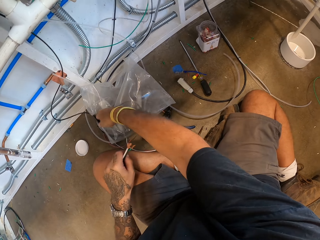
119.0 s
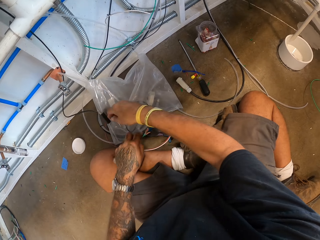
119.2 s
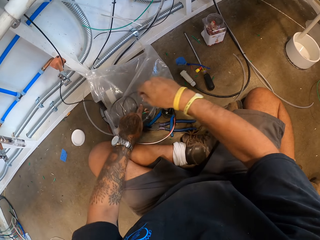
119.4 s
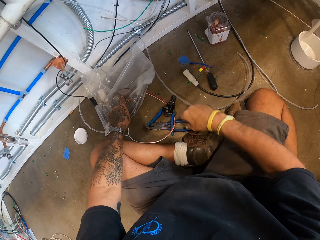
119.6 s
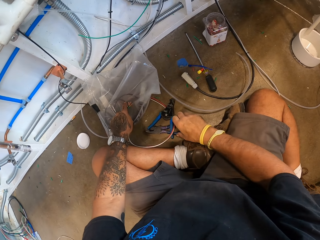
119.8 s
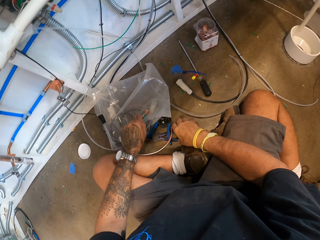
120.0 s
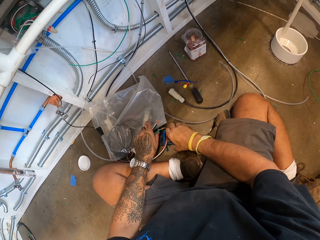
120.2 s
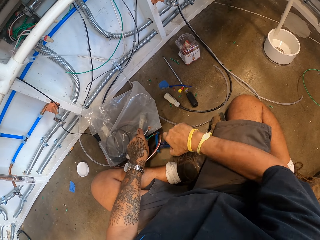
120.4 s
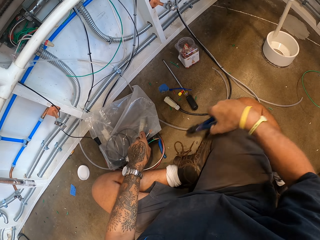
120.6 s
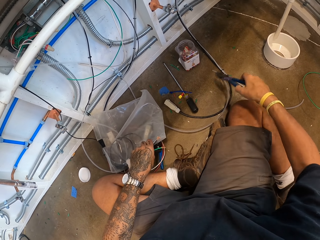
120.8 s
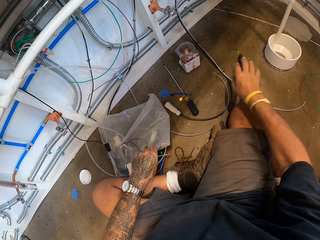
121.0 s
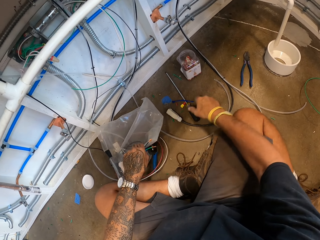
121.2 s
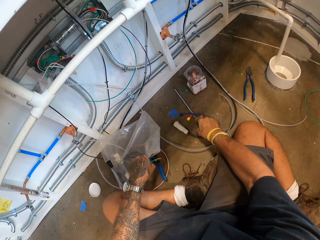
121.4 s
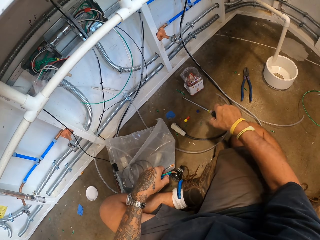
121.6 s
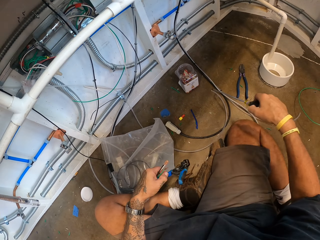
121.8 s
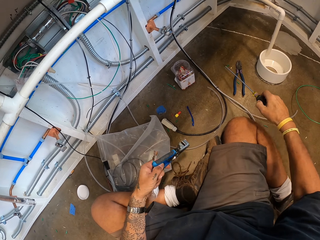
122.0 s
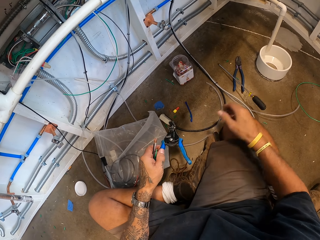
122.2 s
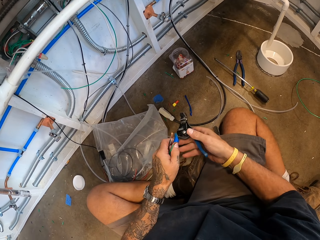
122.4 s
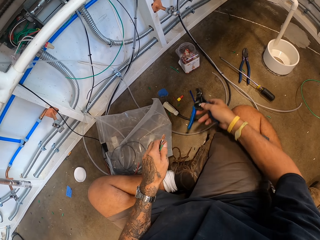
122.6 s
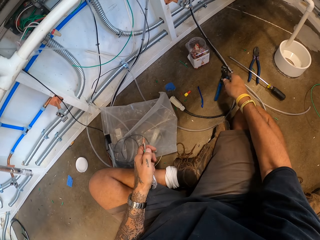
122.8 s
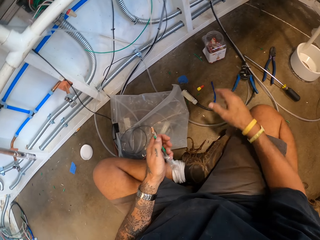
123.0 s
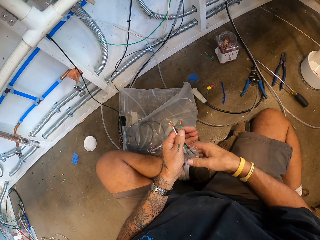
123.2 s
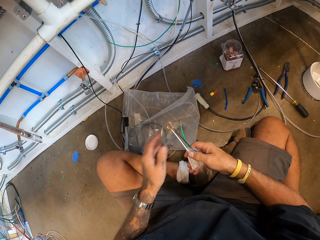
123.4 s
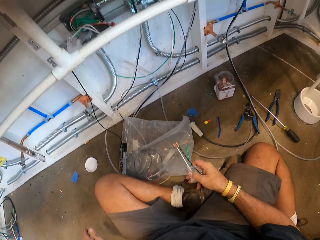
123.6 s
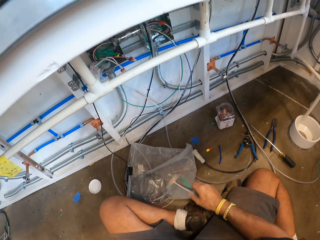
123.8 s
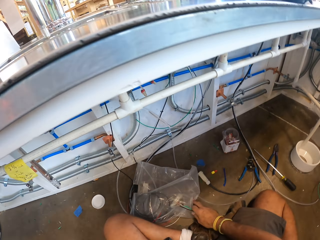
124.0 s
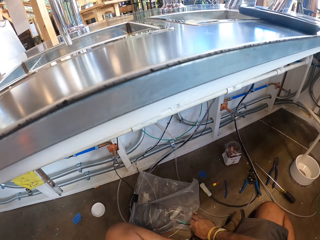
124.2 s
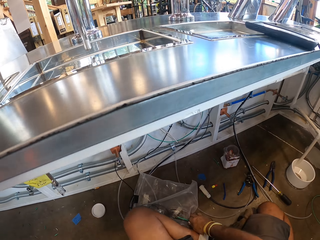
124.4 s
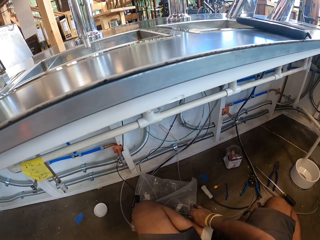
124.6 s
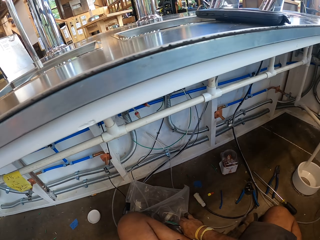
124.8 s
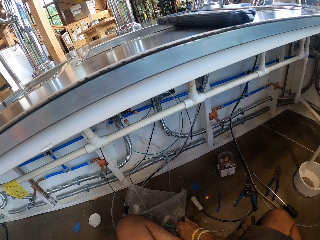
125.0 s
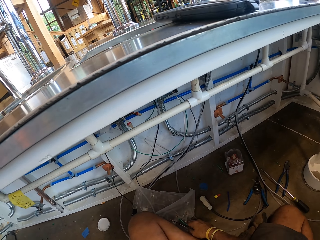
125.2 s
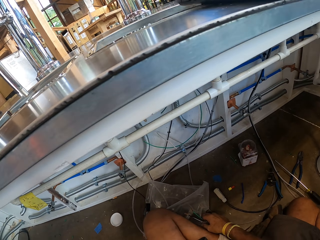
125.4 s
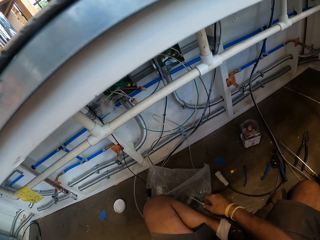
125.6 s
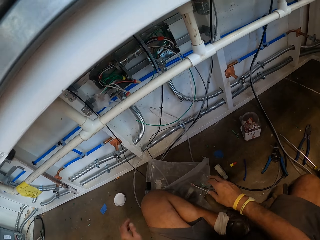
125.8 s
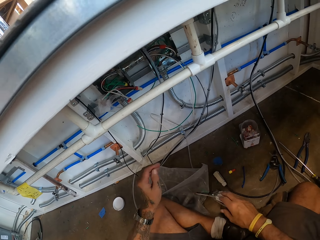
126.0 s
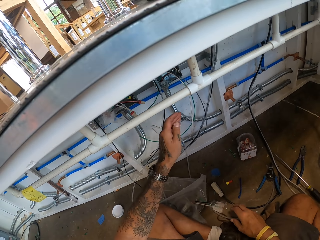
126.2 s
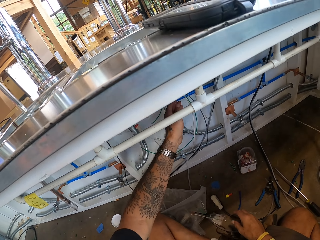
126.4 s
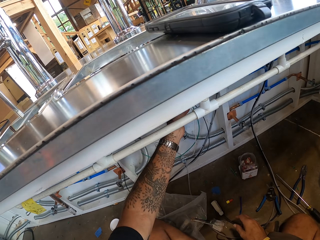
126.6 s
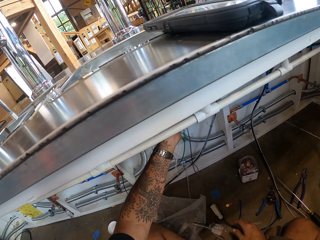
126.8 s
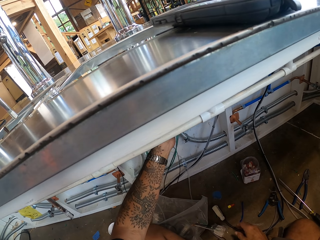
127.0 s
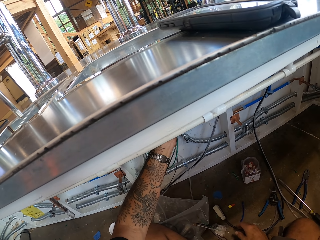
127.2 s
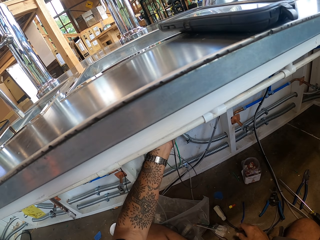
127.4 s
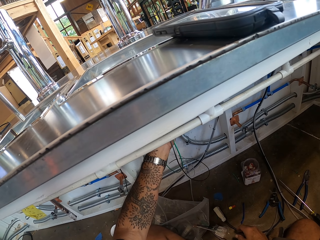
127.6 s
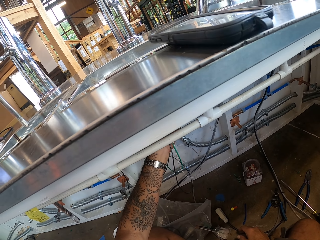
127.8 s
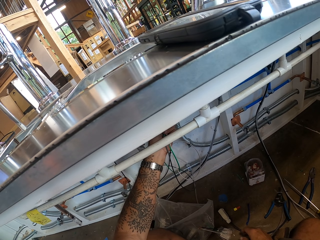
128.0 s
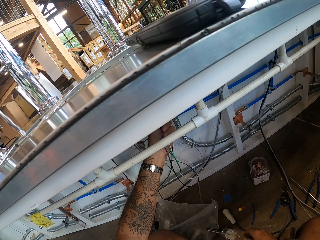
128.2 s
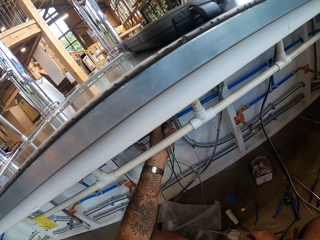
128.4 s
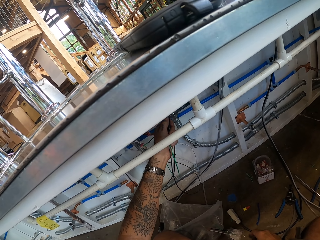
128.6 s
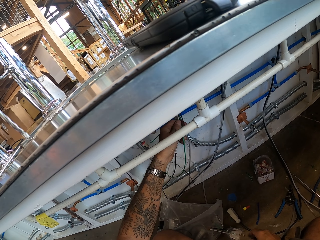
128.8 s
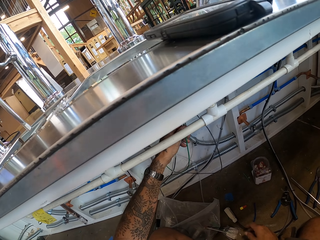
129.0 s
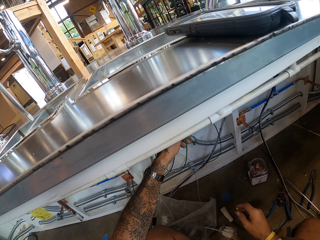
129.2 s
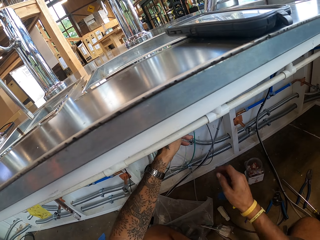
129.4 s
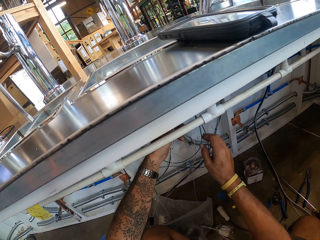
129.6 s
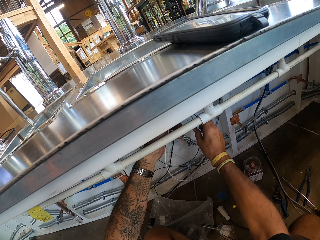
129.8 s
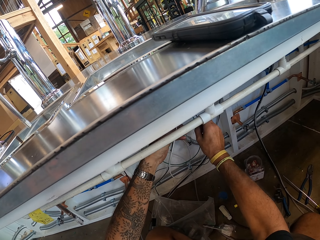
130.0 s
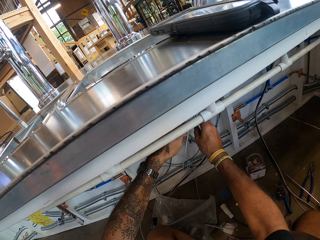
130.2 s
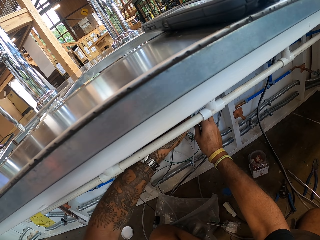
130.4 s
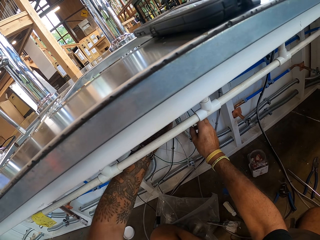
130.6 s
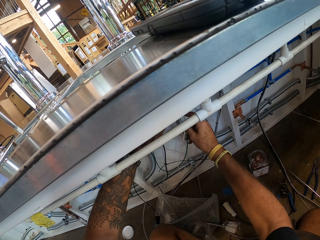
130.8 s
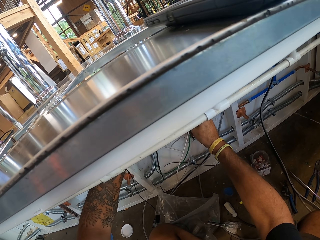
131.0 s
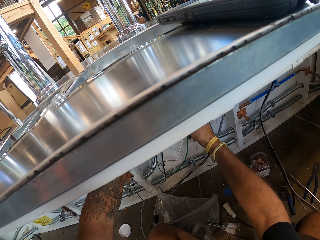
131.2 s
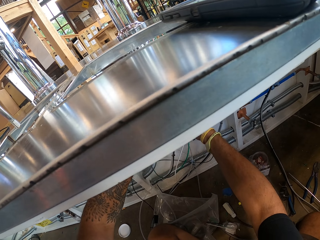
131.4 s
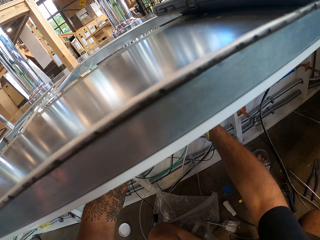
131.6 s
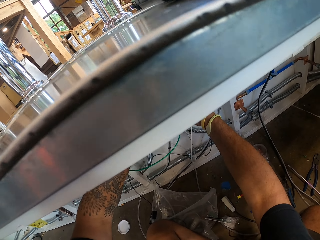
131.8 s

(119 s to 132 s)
The camera wearer picks up something. They put the polythene down on the floor. They hold the pliers. They hold the wire cutter. They take the pliers aside. They hold the pliers. They move the screwdriver. They put the wire cutter down. They pick up something. They hold the wire.

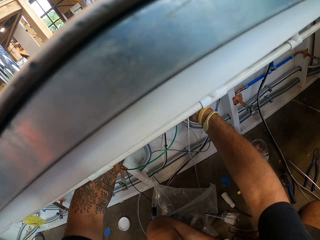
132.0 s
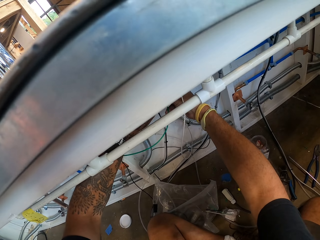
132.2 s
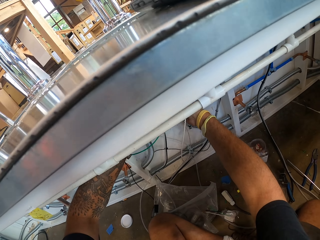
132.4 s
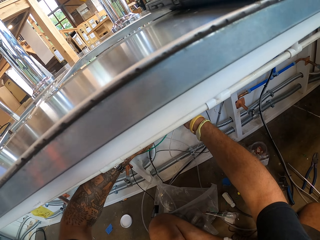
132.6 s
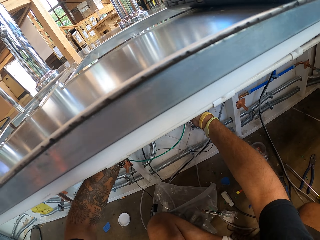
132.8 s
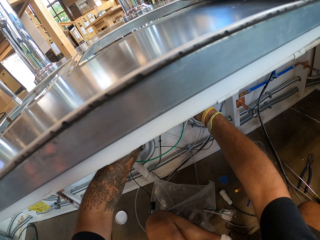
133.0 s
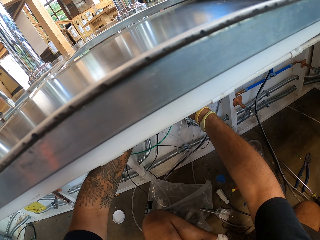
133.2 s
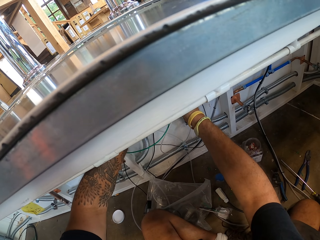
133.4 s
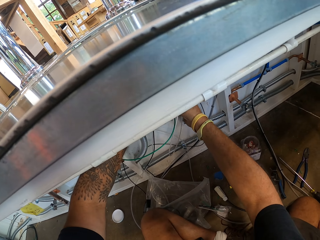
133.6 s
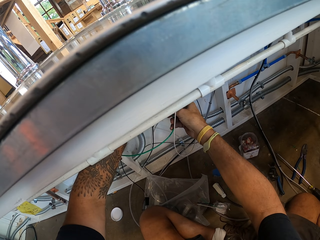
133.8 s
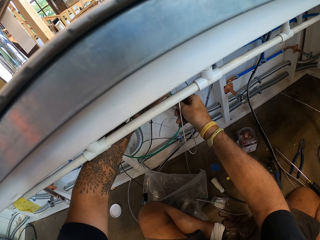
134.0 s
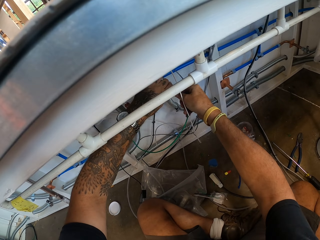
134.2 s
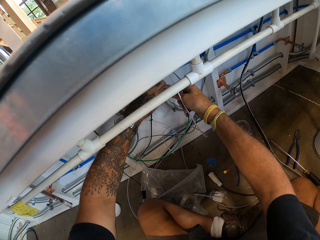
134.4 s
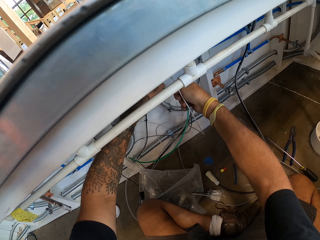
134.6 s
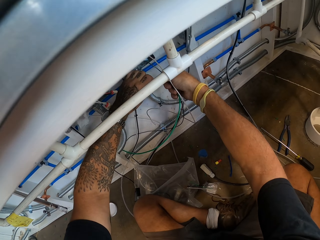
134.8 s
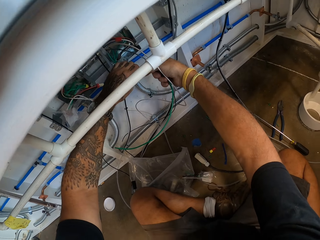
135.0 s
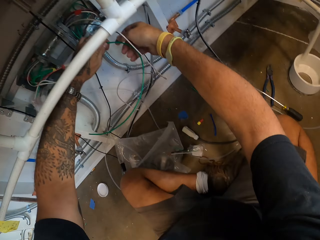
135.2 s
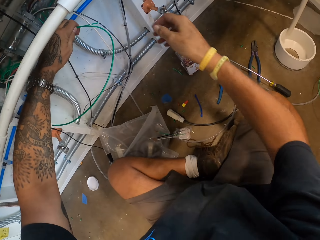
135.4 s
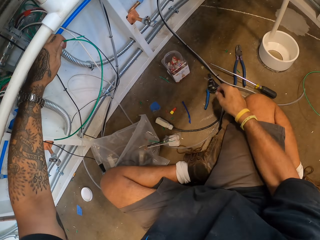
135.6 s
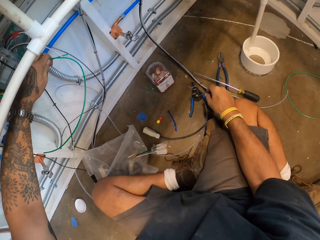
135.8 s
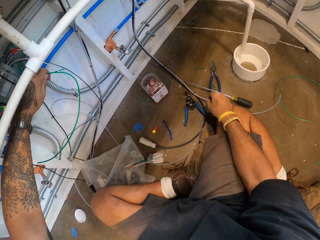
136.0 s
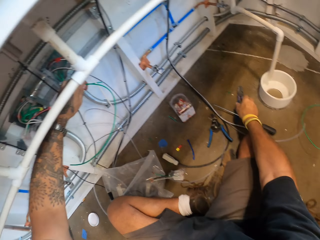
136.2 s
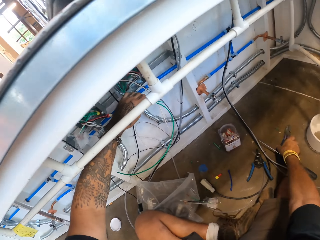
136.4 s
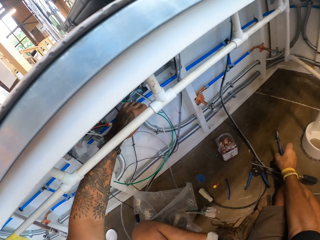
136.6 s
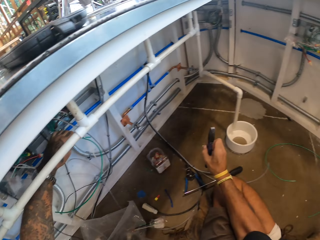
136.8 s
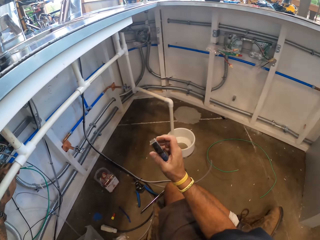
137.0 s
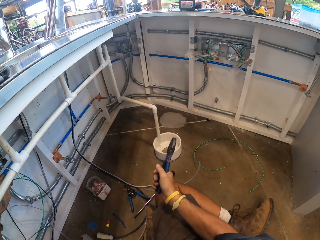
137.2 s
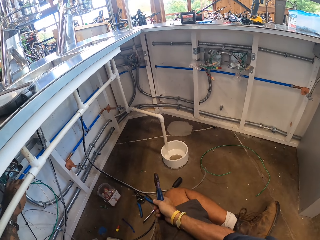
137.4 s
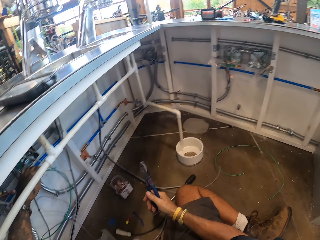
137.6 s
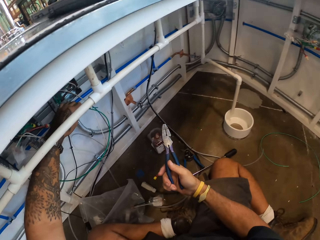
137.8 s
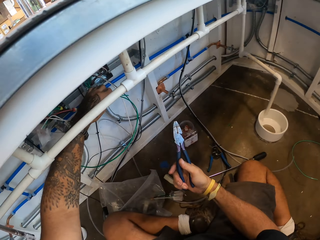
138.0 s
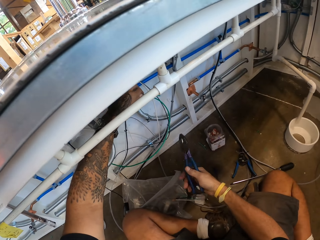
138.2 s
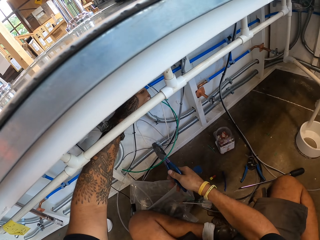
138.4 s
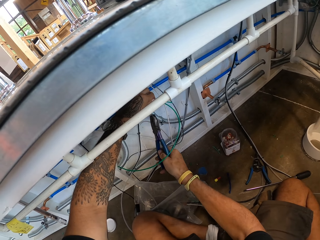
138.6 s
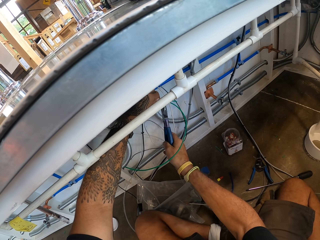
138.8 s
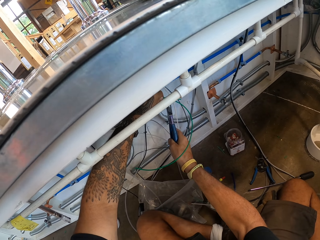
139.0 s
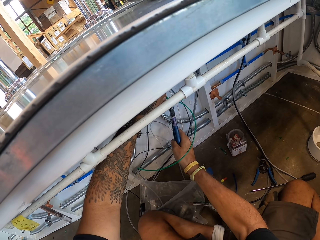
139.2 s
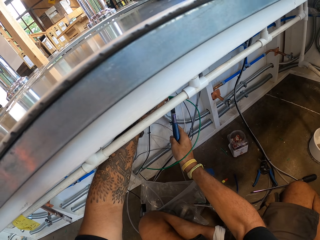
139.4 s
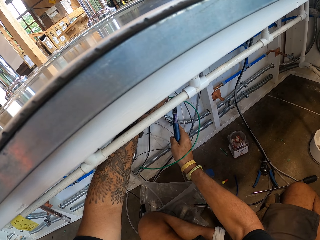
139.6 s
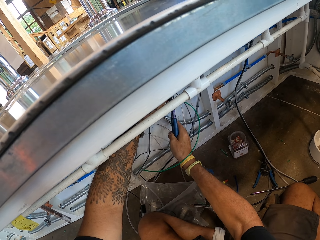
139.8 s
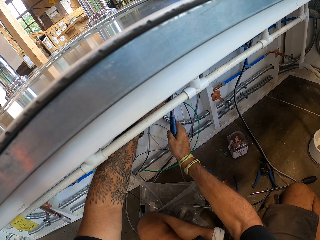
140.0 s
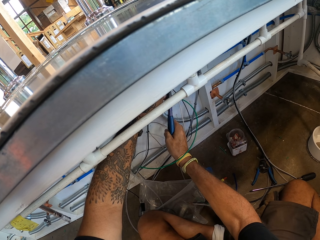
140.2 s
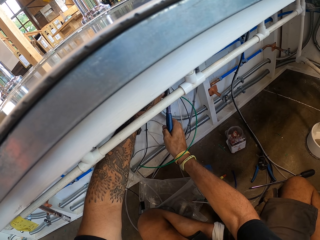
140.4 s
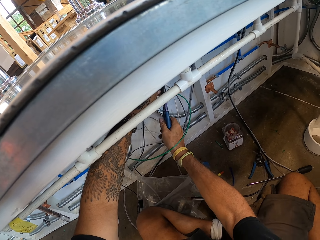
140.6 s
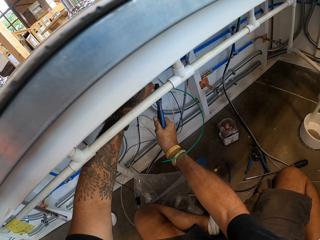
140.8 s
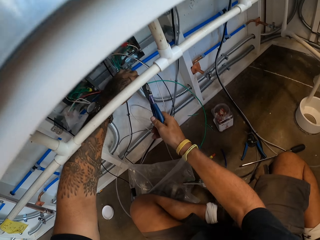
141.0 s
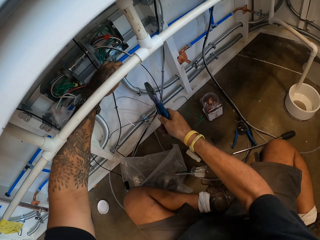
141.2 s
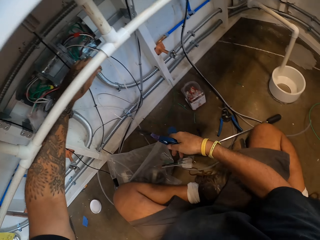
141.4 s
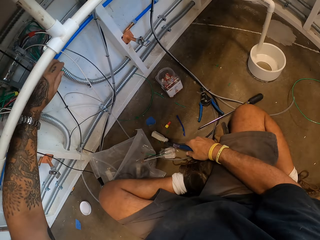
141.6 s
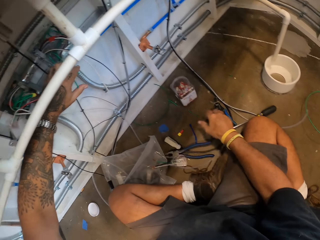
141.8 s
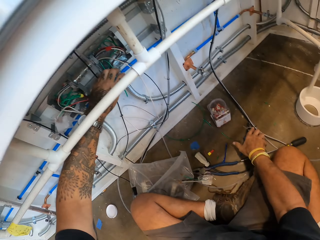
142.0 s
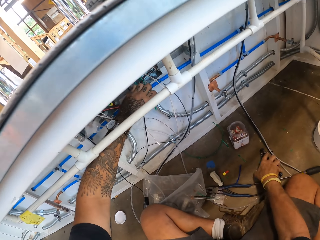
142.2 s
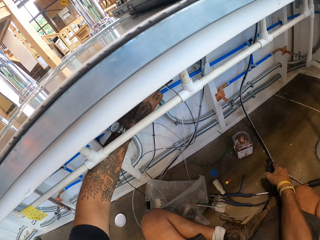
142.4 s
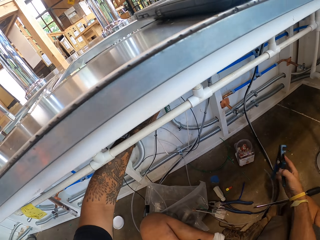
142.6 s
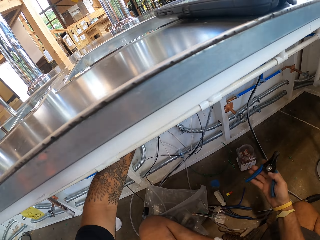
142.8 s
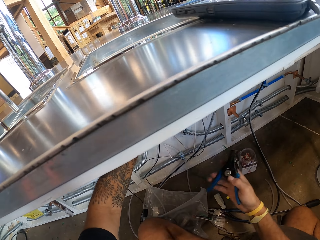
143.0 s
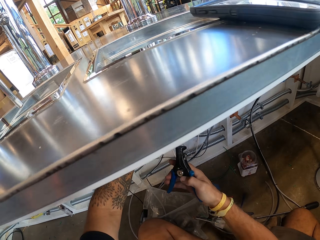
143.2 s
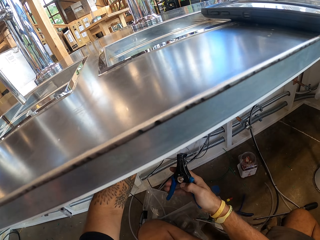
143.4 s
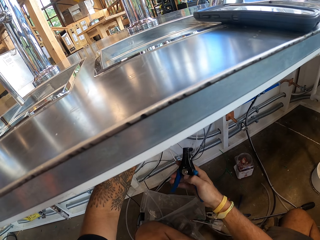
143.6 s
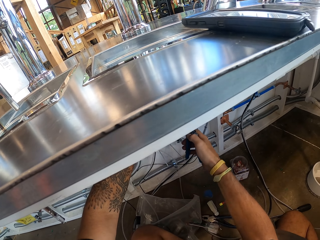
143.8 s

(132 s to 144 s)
The camera wearer touches the wires. They pick up the wire cutter. They take the pliers. They cut the wires. They put down the pliers. They pick up the wire cutter.
